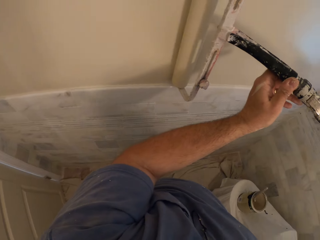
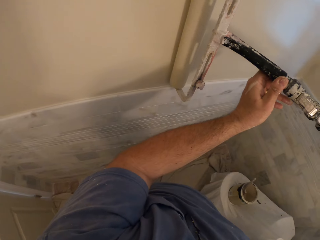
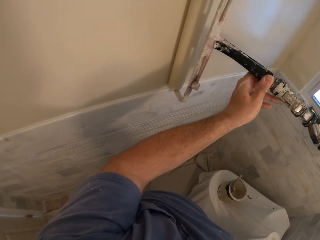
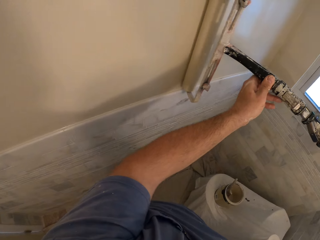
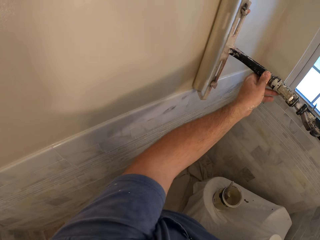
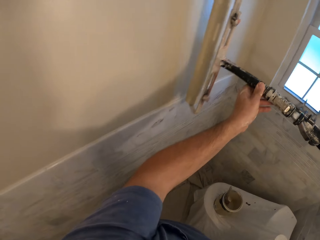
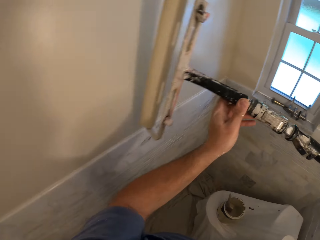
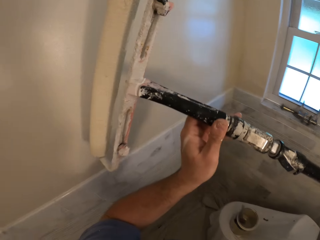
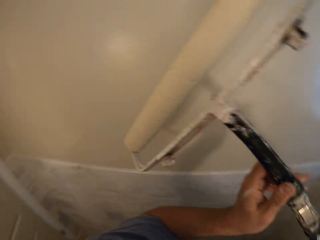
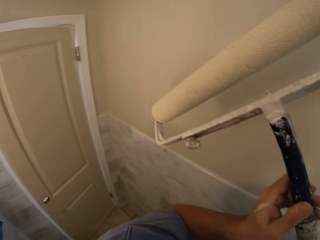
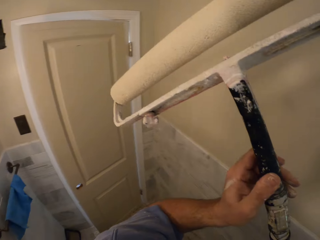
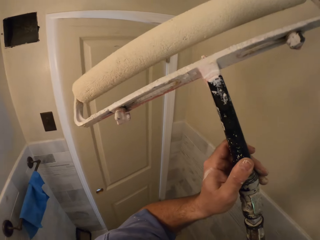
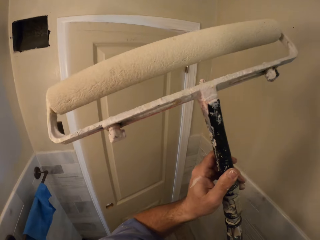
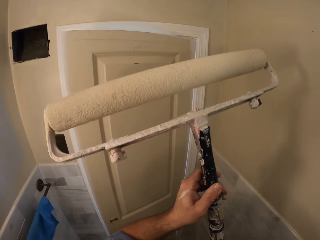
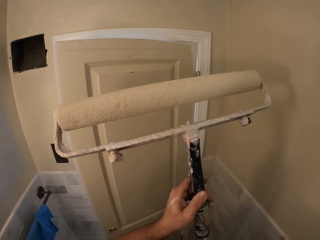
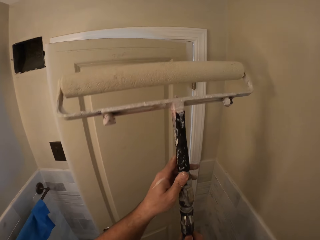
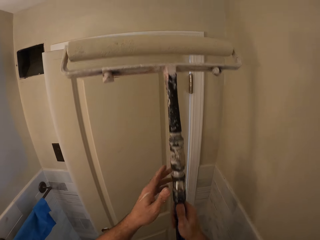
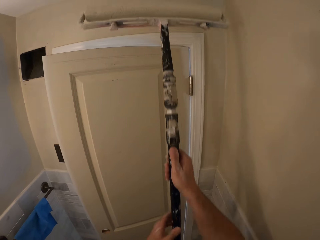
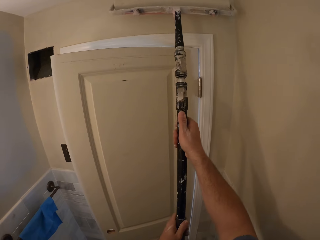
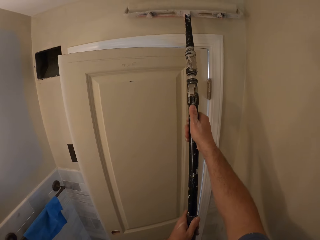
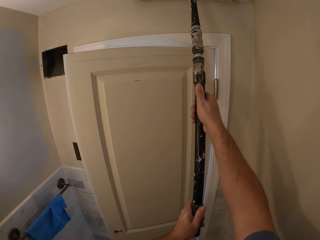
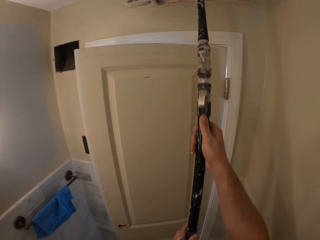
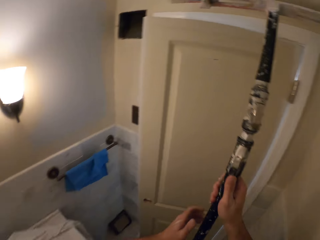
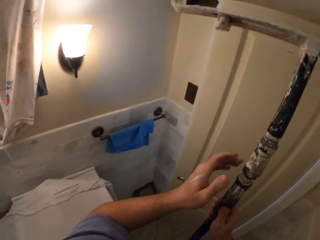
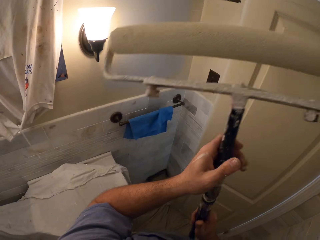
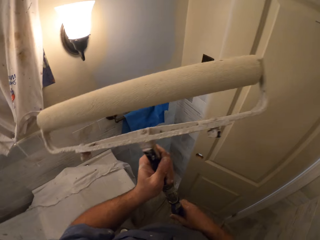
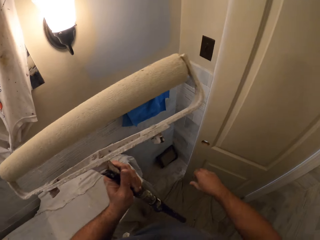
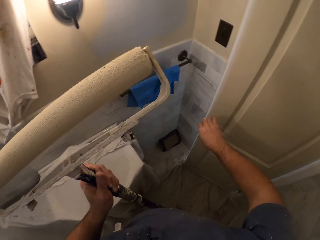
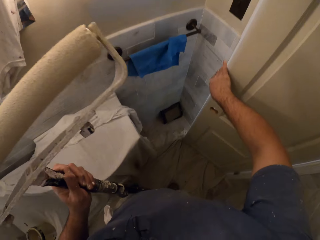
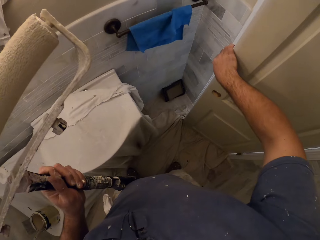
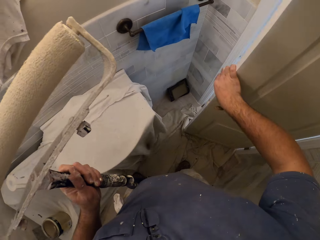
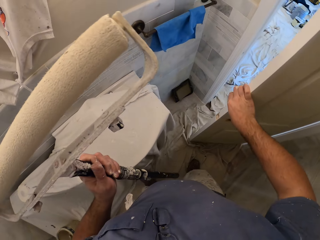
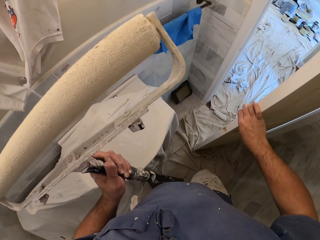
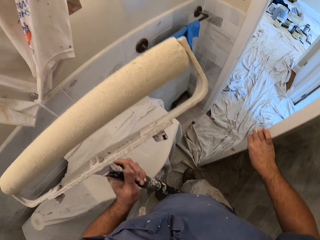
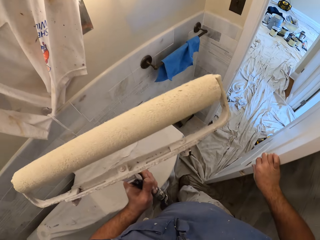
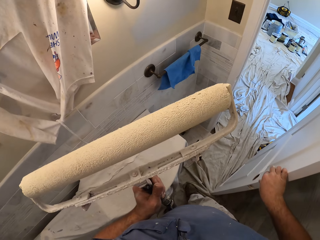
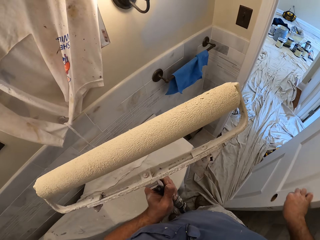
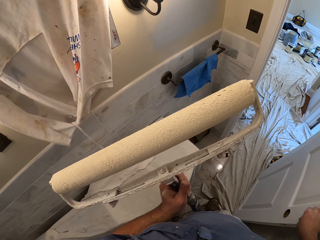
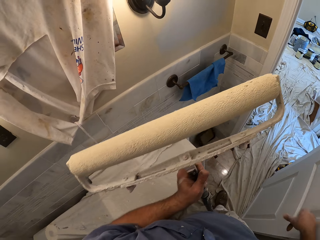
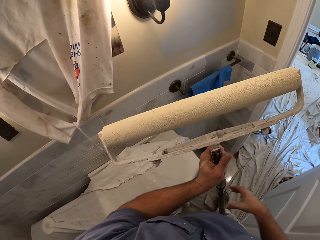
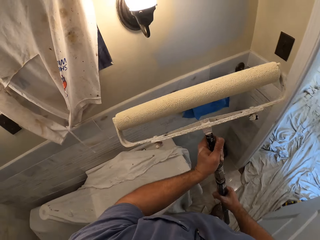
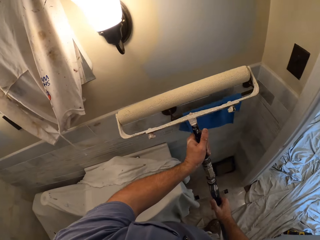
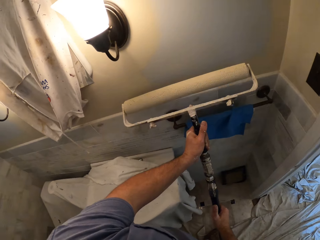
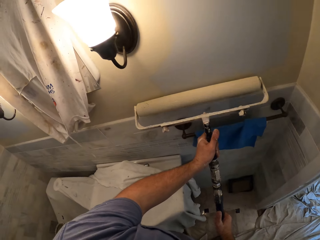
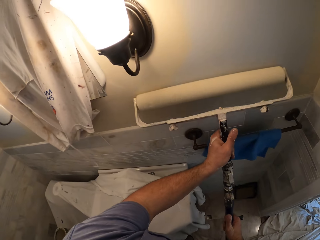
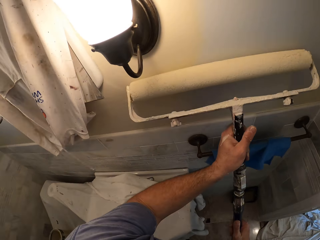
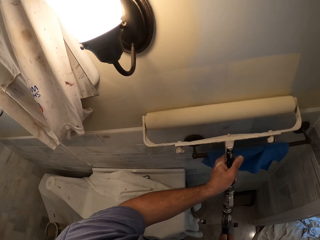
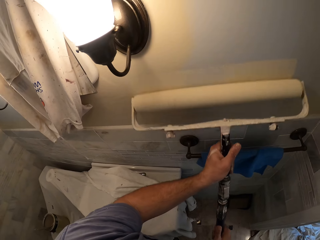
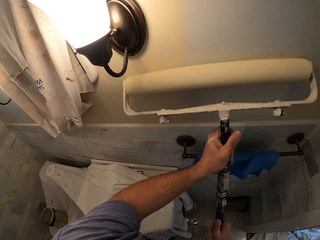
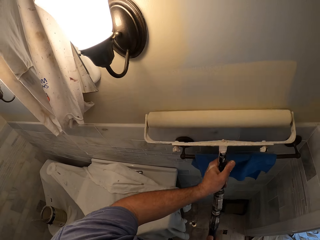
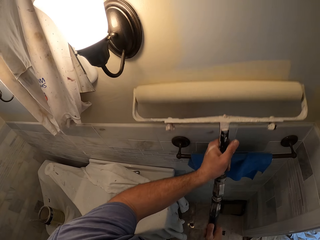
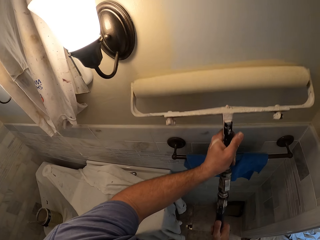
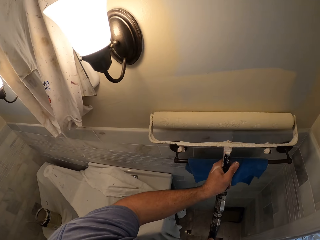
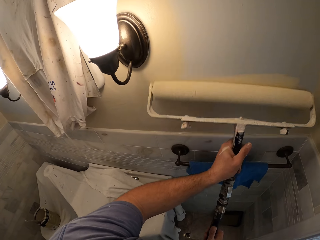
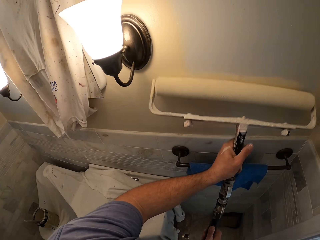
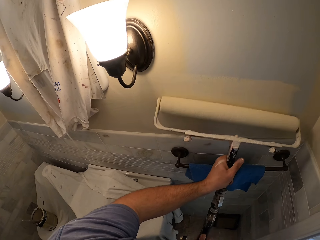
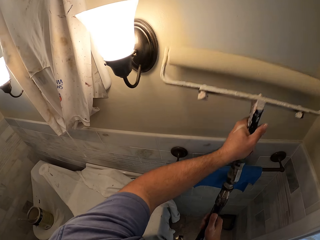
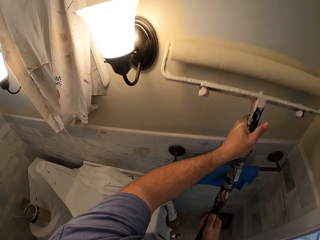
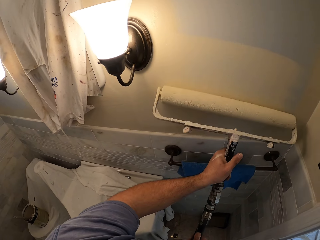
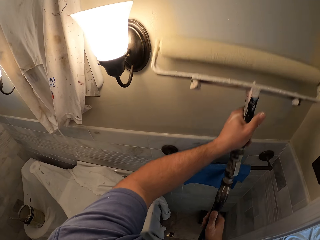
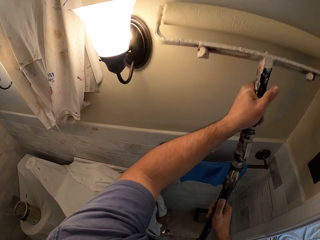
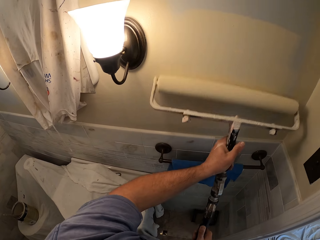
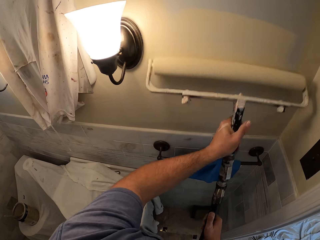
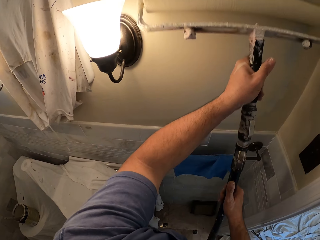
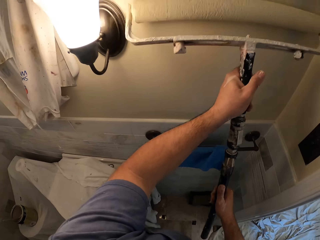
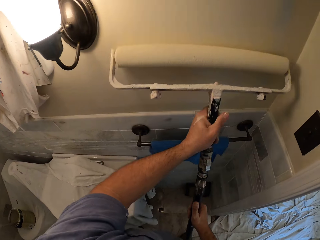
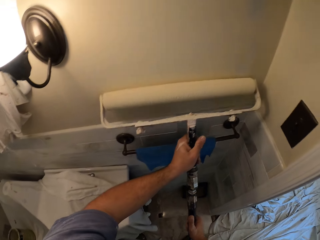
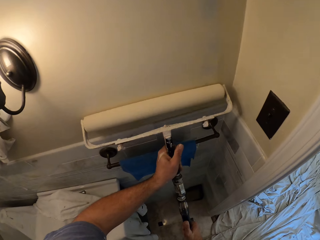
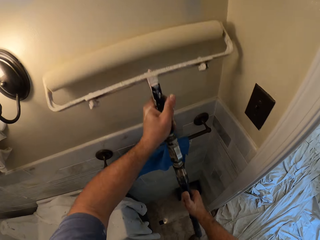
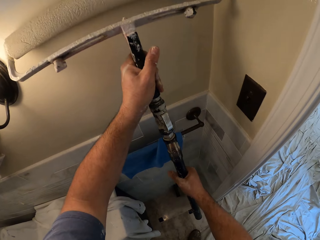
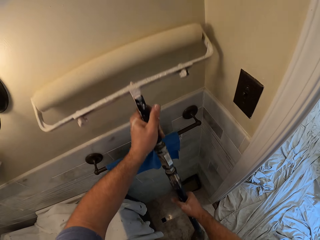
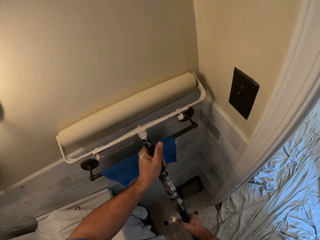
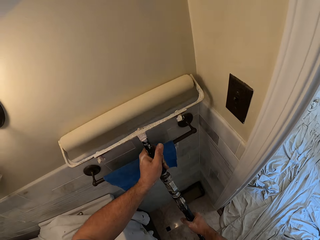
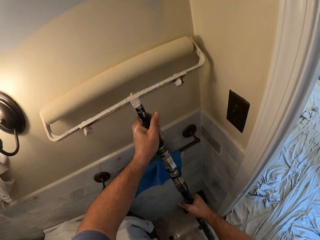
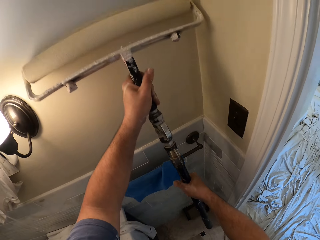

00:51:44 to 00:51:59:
The camera wearer removes the paint roller from the wall. He walks to the other side of the wall. He paints another wall of the room briefly with the paint roller. He removes the paint roller from the wall. He passes the paint roller from his right hand to his left hand. He opens the door of the room with his right hand. He takes some steps forward. He paints around a lamp shade on the wall with the paint roller.

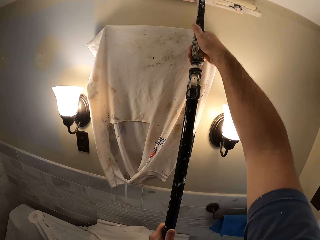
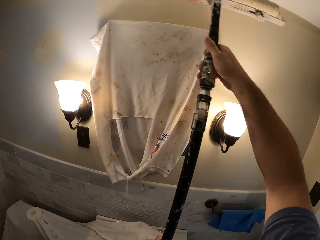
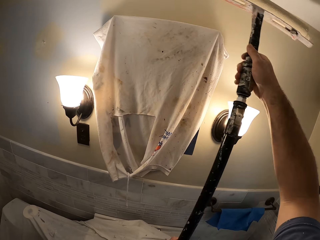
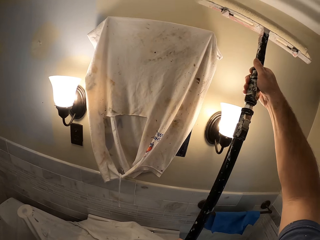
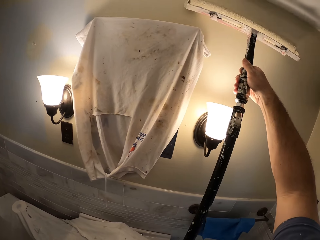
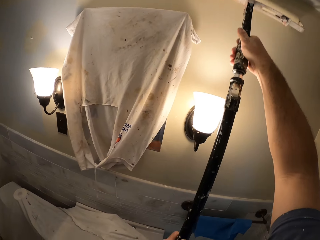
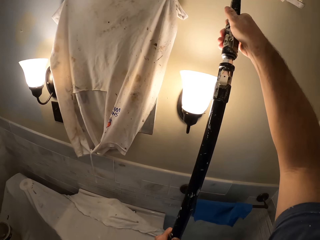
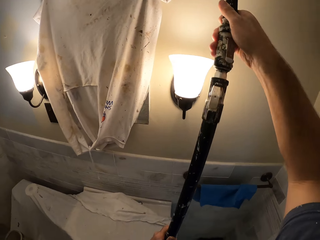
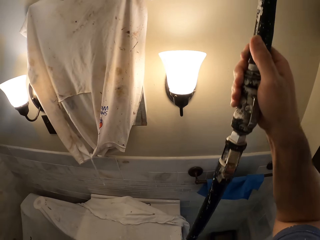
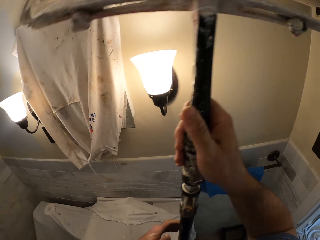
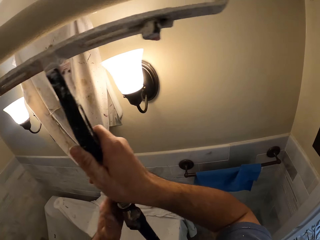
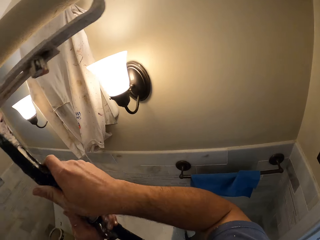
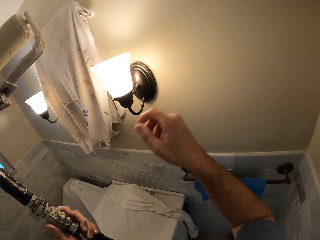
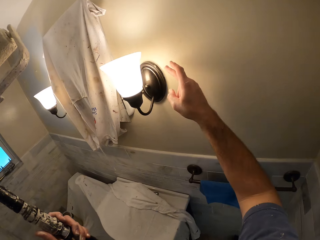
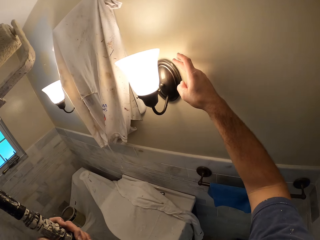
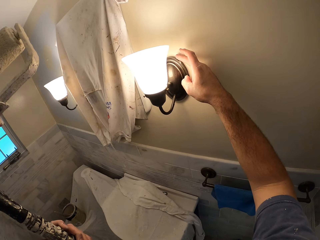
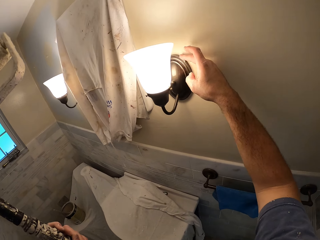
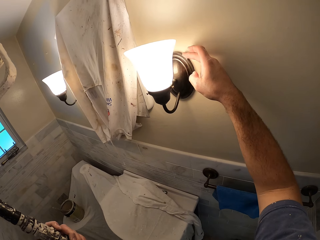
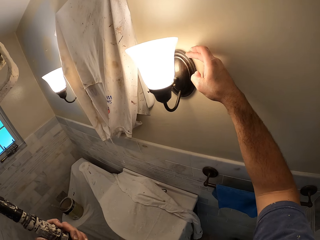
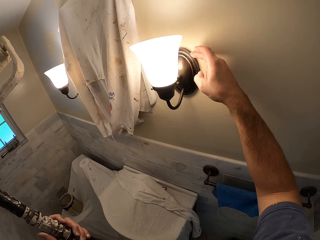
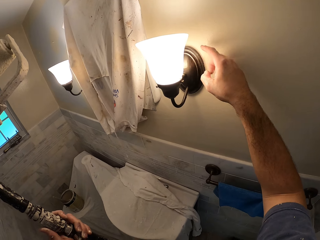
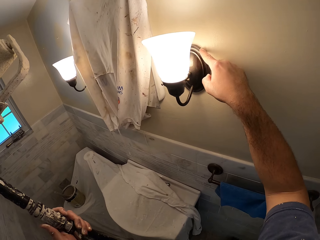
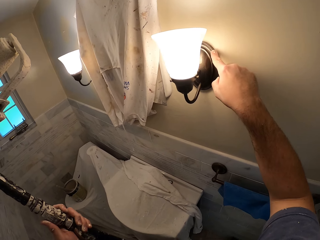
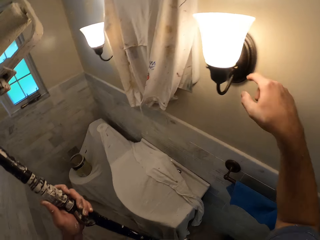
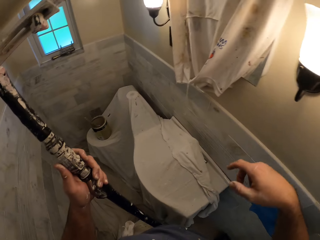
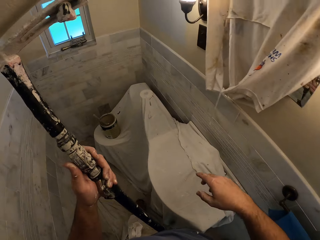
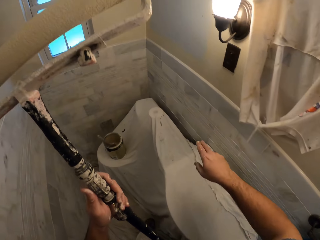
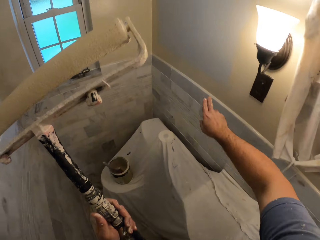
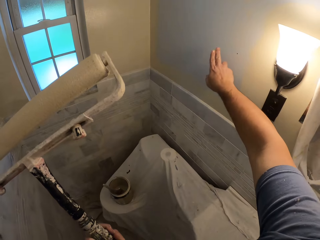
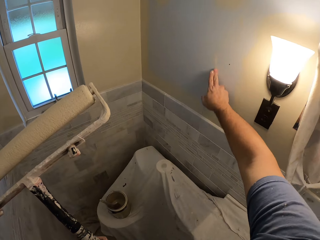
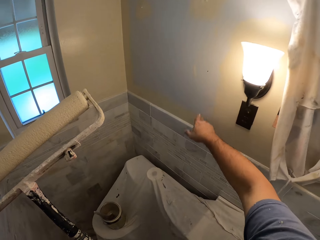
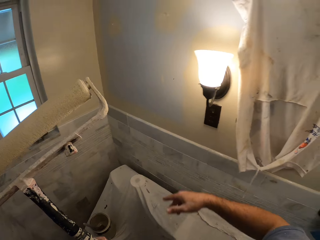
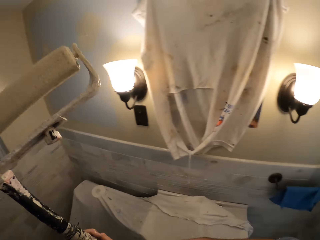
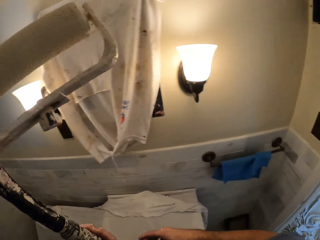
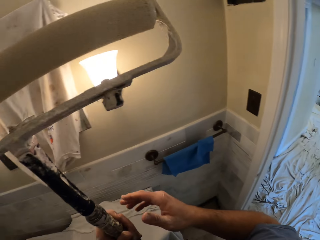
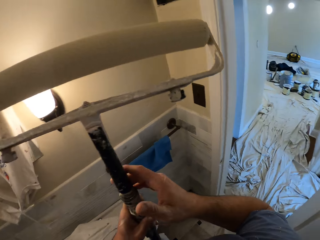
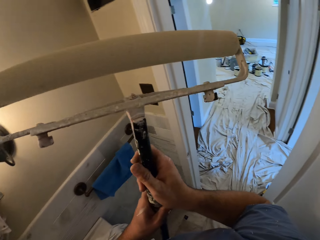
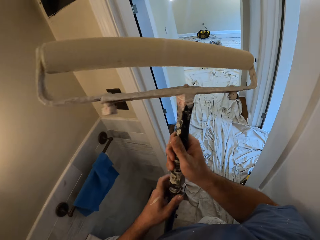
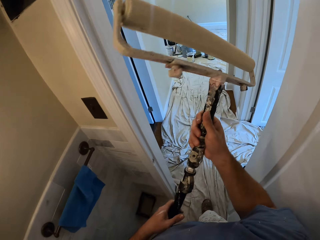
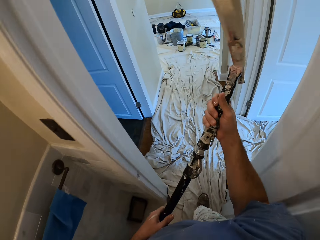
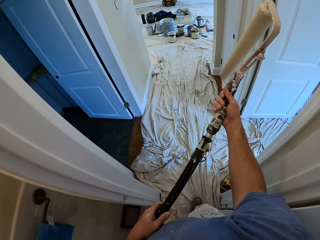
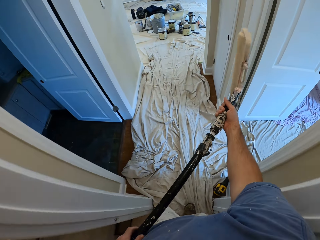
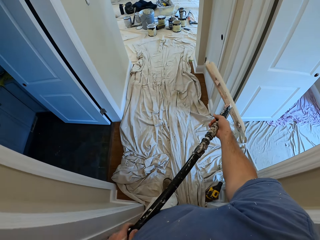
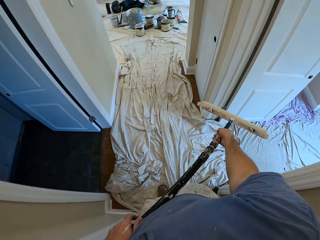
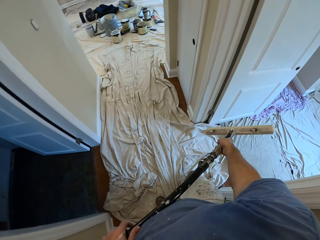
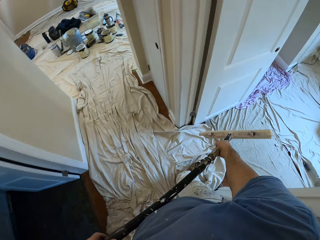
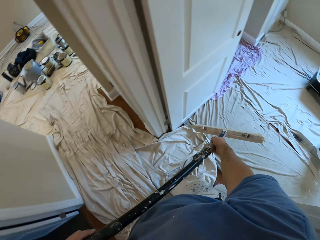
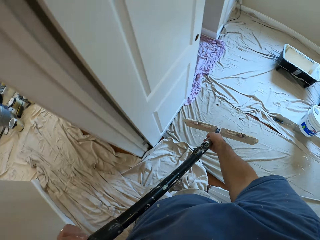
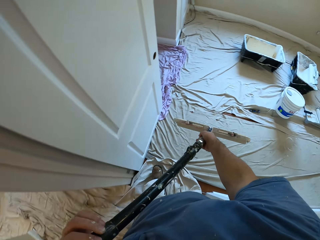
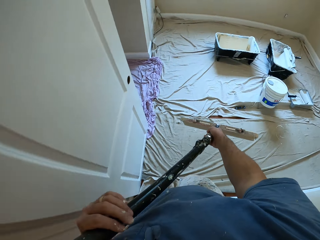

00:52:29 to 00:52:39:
The camera wearer removes the paint roller from the wall. He cleans off paint from the lamp shade or bulb holder with his right hand. He touches an unpainted part of the wall with the paint in his right fingers. He walks to the other room where the paint container is with the paint roller in his hands.
